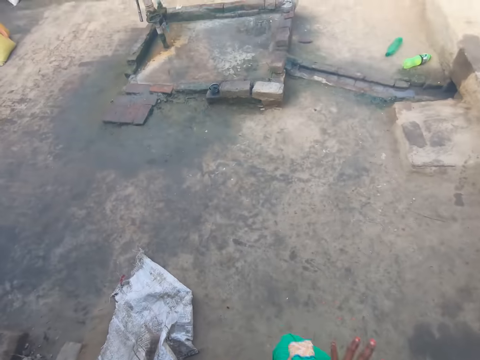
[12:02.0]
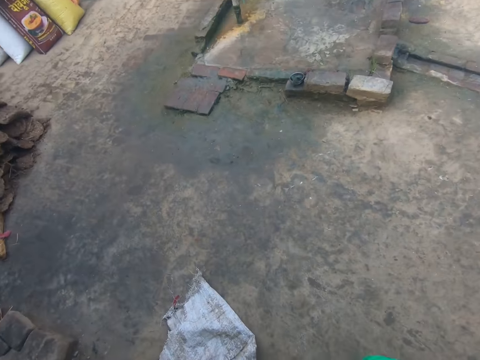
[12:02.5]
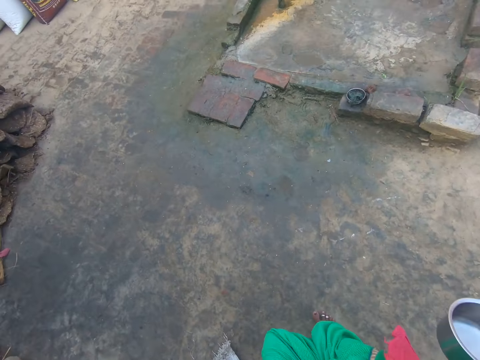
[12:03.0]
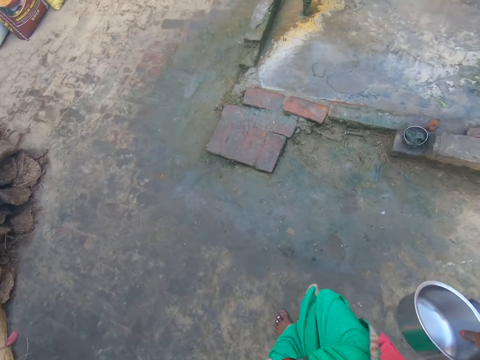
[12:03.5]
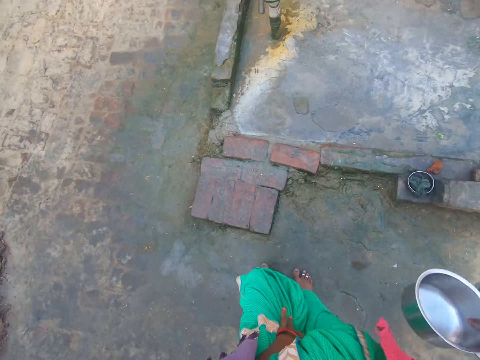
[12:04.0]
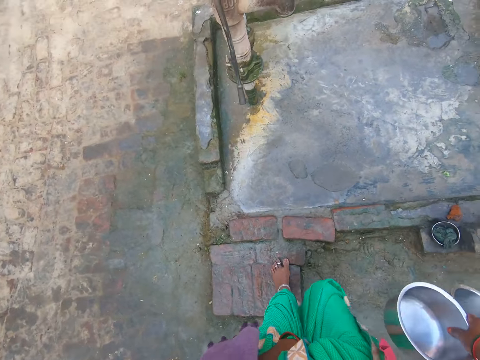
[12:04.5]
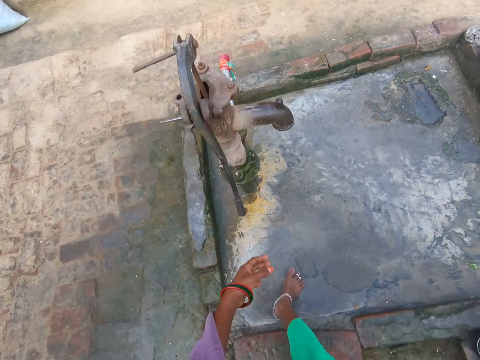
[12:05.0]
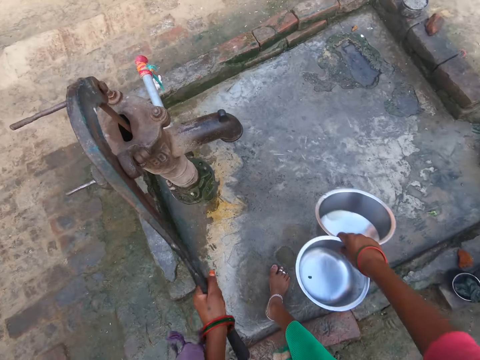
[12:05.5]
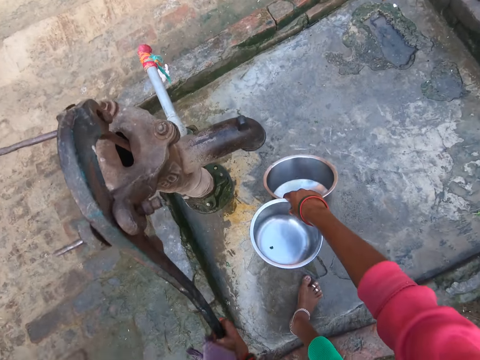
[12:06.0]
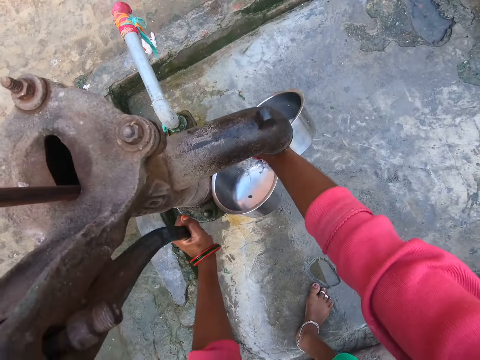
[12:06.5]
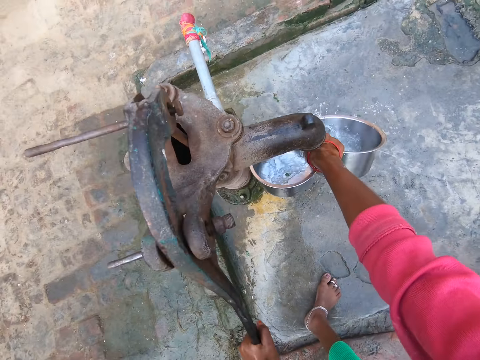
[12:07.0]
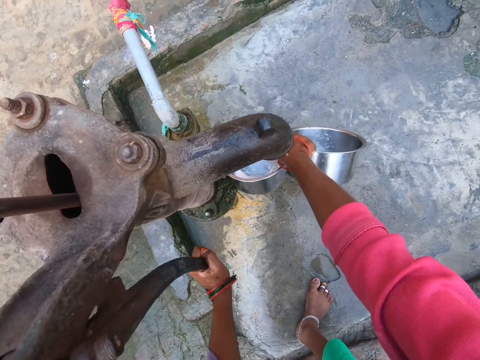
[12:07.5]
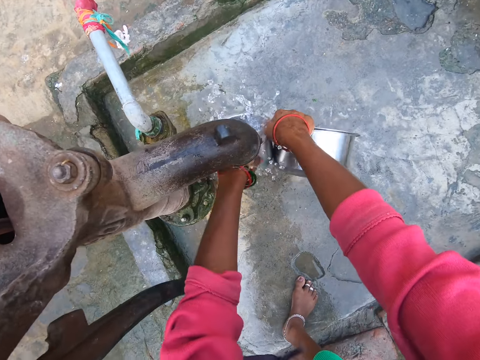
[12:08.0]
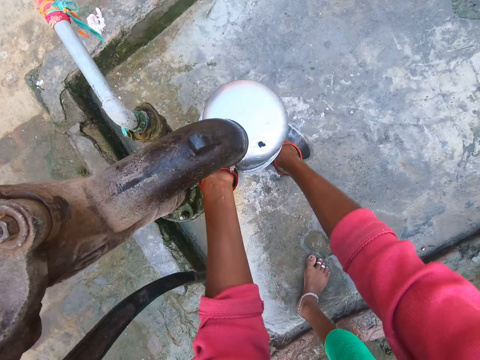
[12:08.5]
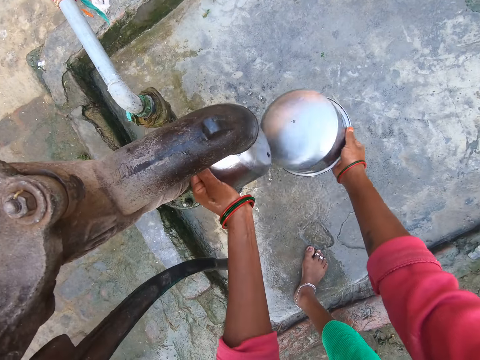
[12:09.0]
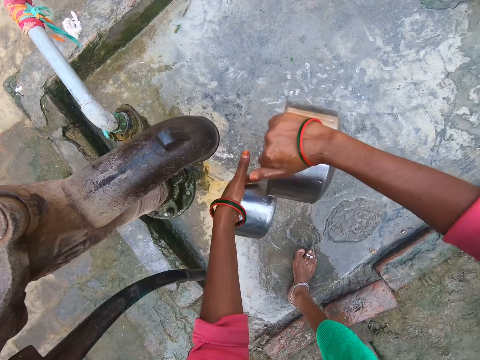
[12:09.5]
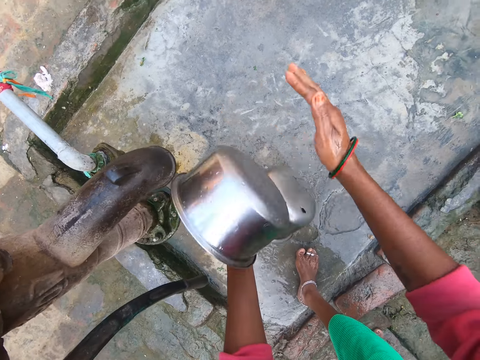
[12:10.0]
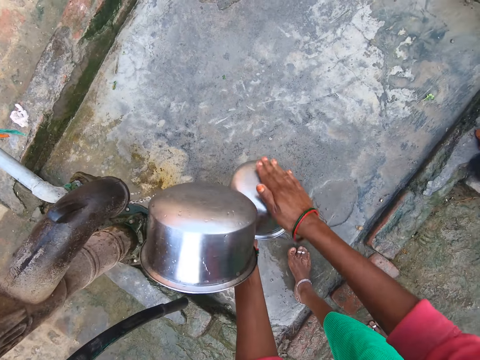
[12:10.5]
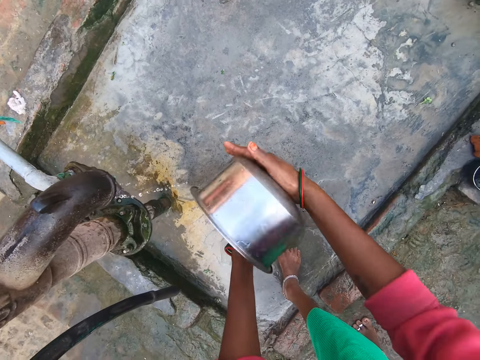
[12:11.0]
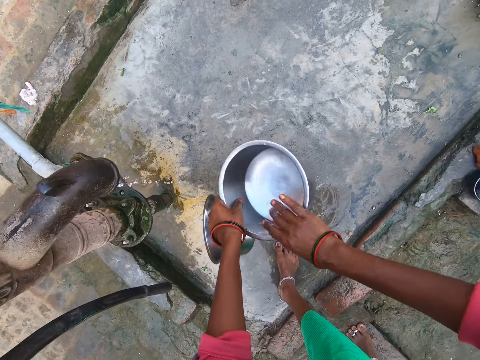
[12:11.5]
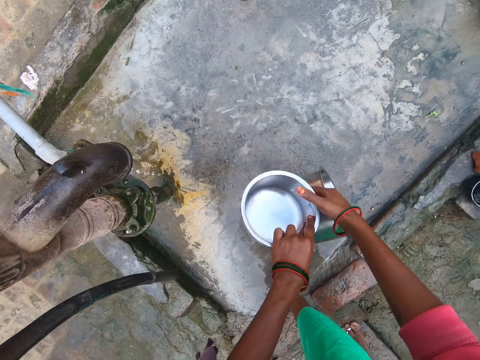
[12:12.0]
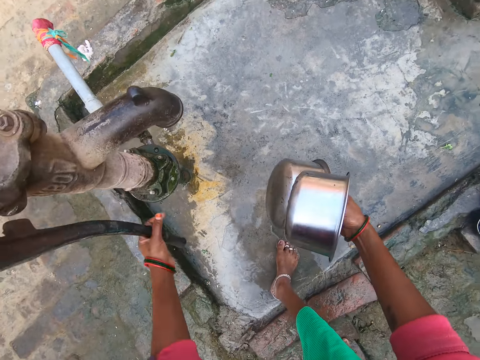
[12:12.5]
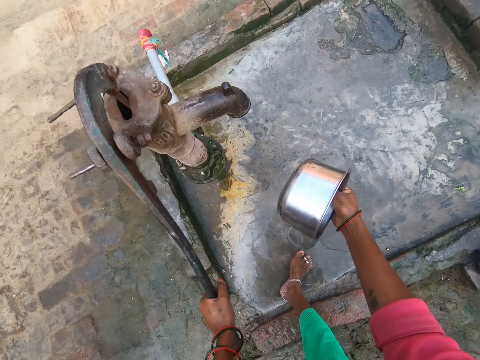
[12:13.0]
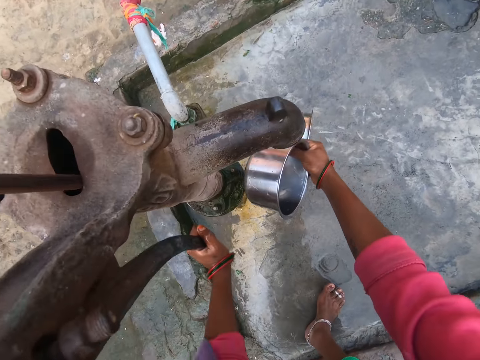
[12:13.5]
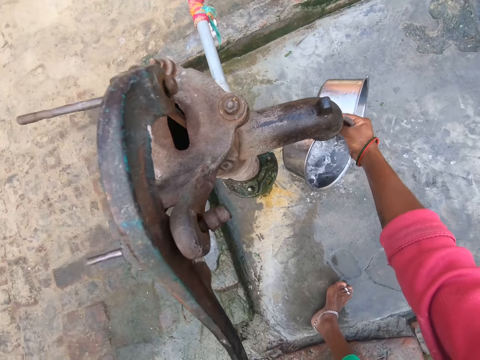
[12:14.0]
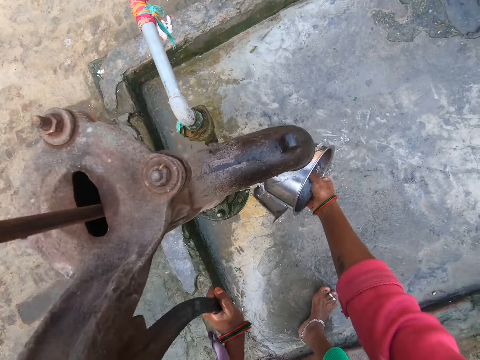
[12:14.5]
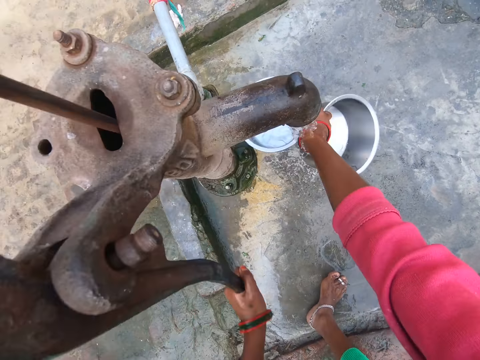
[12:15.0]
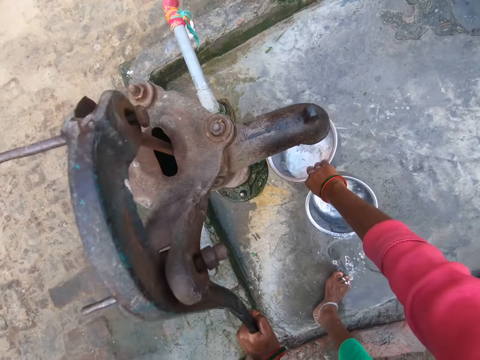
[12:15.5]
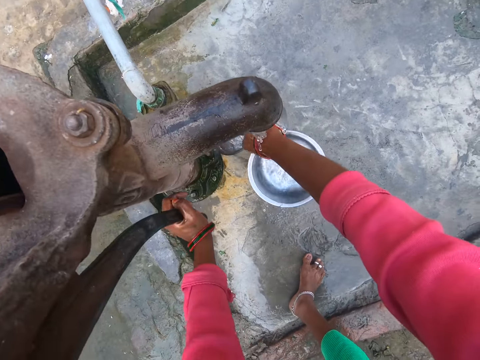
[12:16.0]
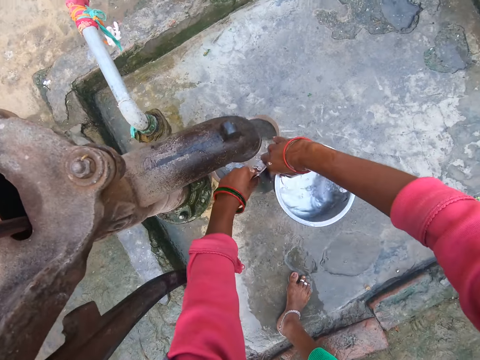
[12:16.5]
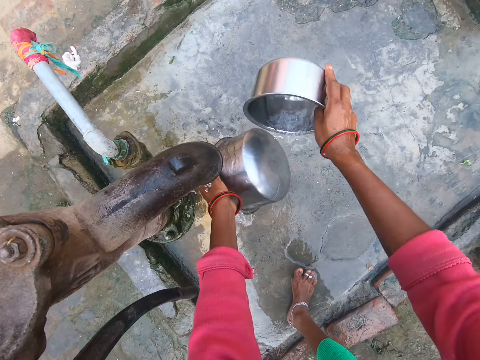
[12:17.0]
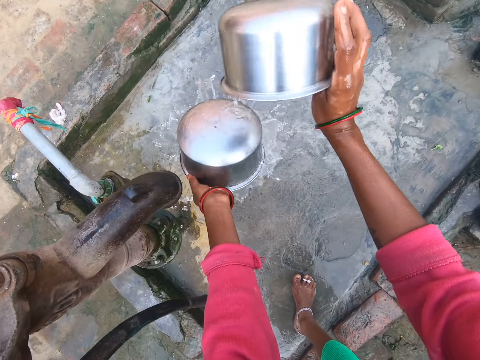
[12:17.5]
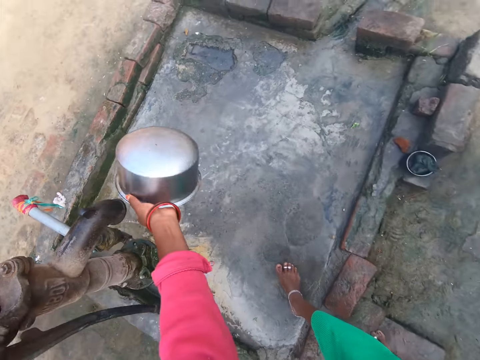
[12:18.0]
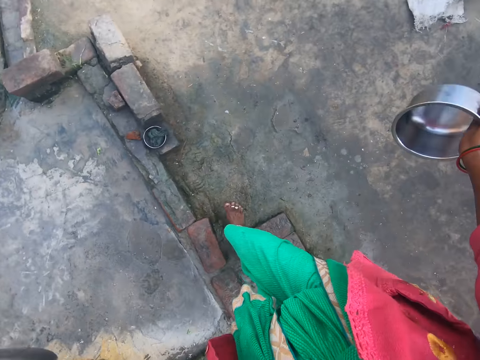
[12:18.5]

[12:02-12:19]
The camera wearer walks around the house. She holds a tap handle with her left hand. She pumps the tap. She rinses the bowls or pots with water from the tap. She scrubs the pot. She scrubs the pot again. She holds the tap handle with her left hand. She pumps the tap. She rinses the bowls with water from the tap.

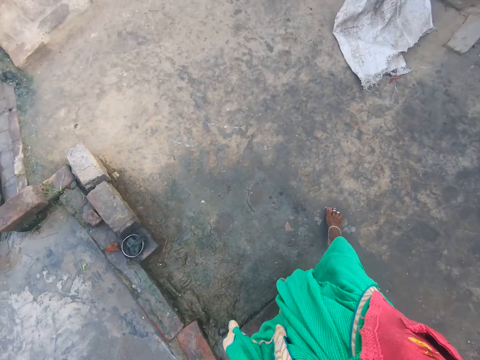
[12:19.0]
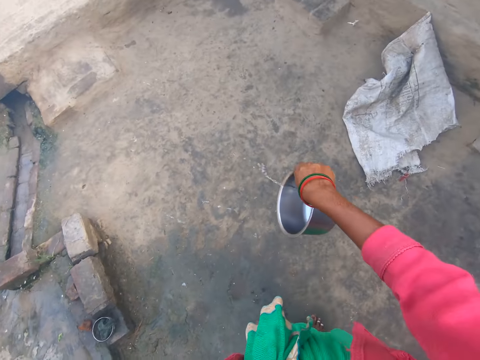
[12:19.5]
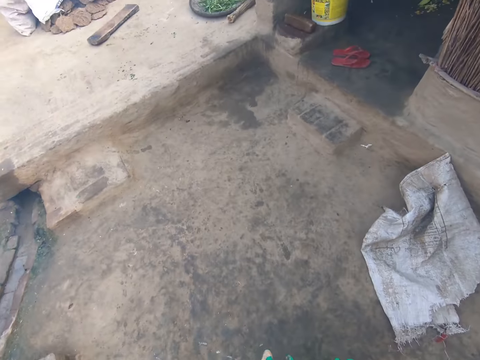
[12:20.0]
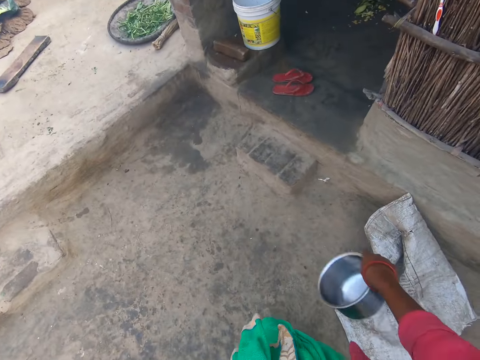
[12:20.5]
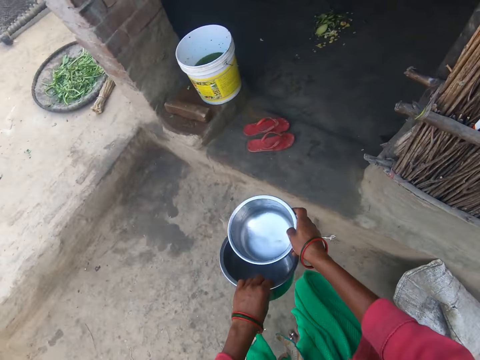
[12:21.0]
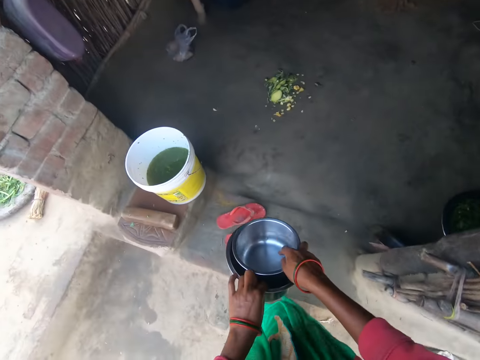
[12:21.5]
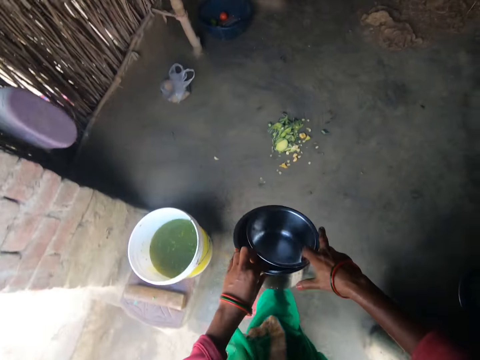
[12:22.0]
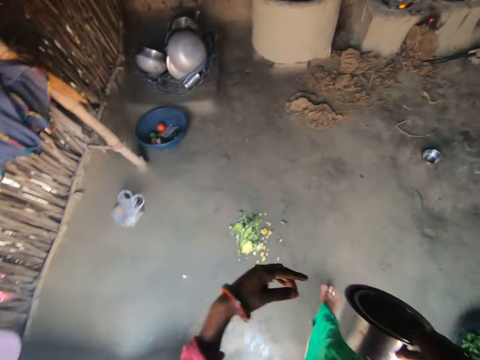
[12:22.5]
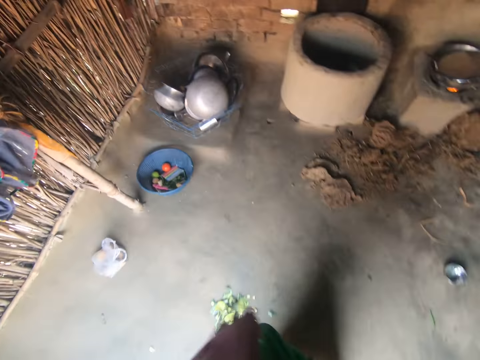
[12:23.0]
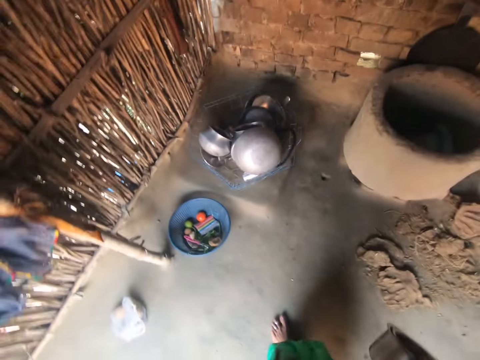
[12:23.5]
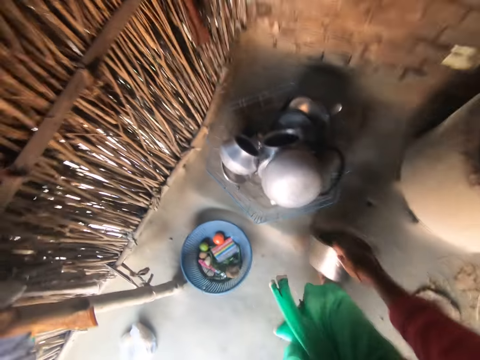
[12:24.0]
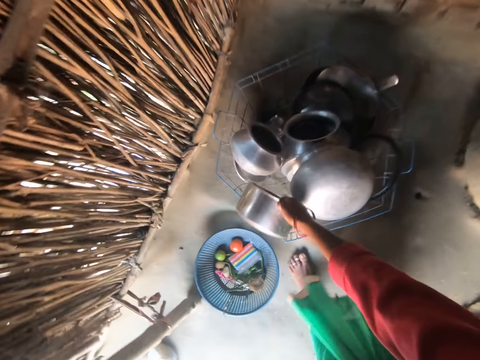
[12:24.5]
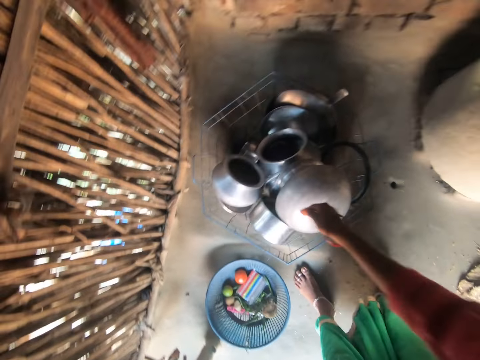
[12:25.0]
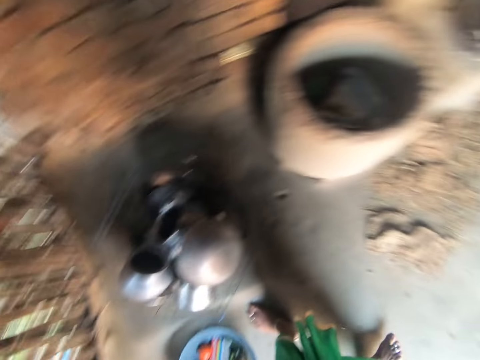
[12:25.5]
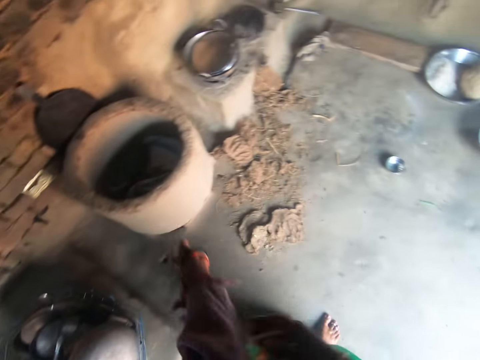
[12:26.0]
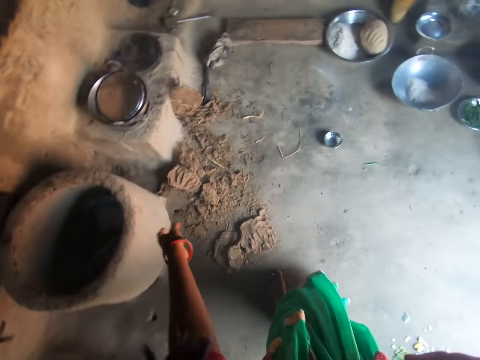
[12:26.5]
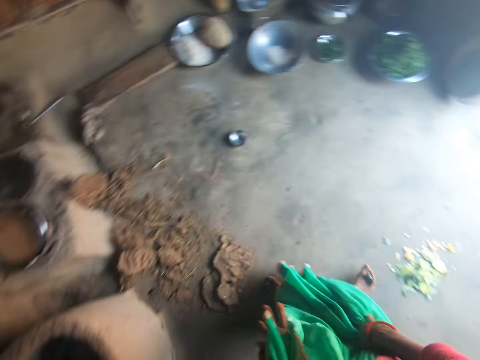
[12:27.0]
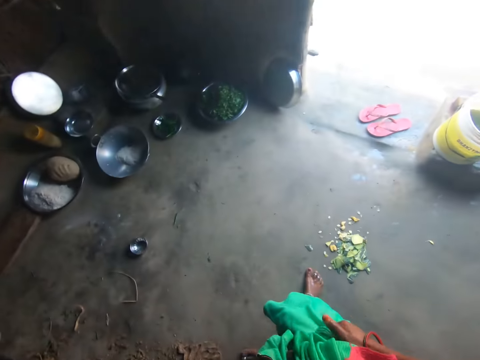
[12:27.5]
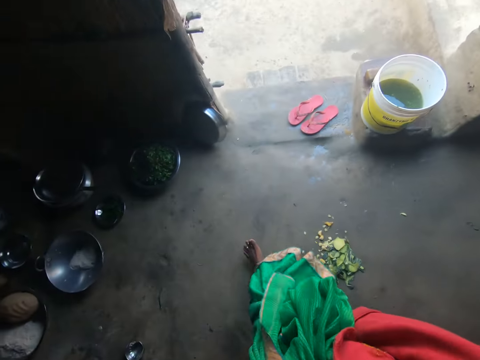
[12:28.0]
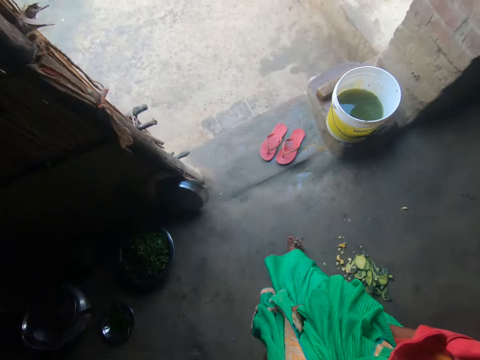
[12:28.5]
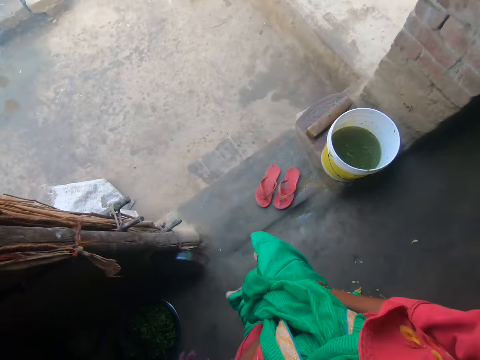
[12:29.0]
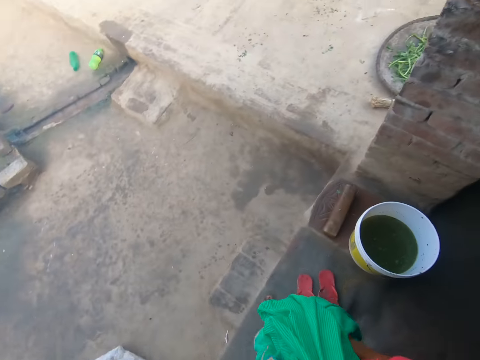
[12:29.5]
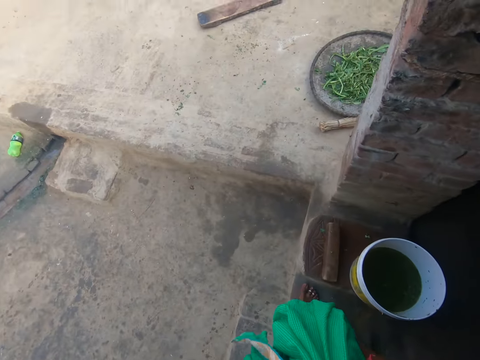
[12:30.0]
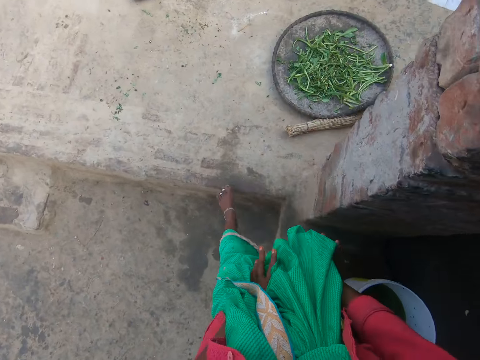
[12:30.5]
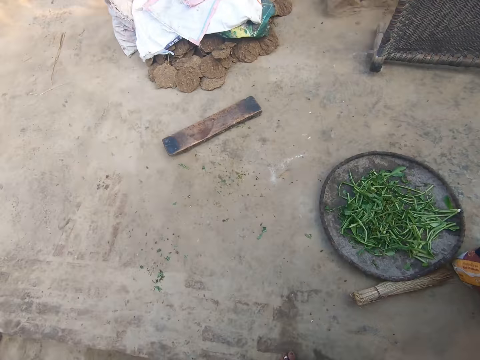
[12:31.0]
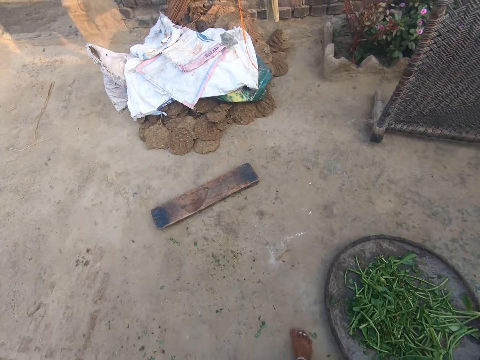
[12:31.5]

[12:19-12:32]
The camera wearer walks around the house. They put the second bowl in the first bowl. They drop the bowls in a basket or rack. They pull a cloth and walk around the kitchen.
